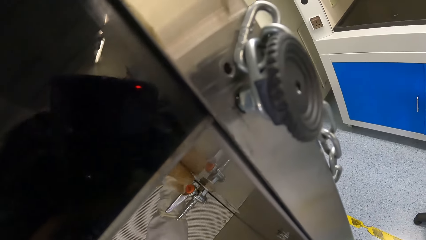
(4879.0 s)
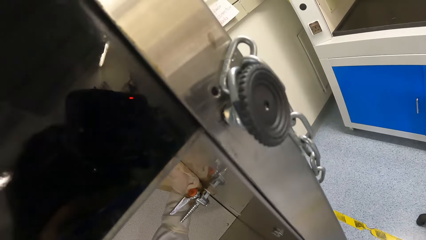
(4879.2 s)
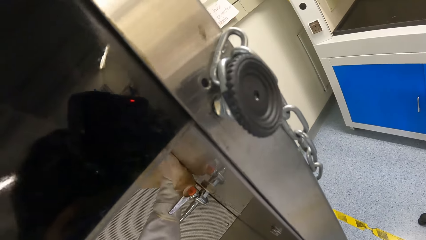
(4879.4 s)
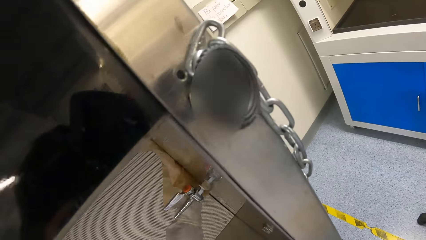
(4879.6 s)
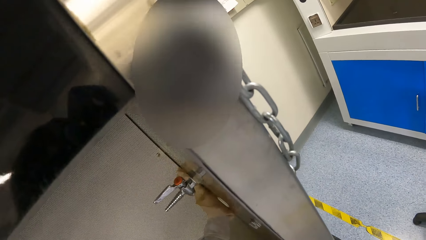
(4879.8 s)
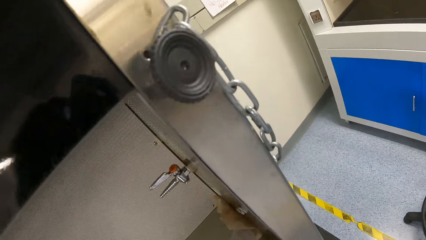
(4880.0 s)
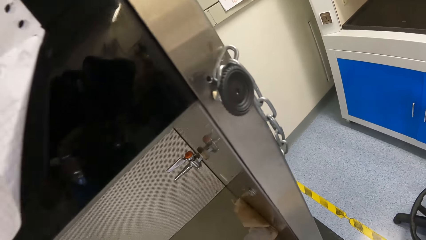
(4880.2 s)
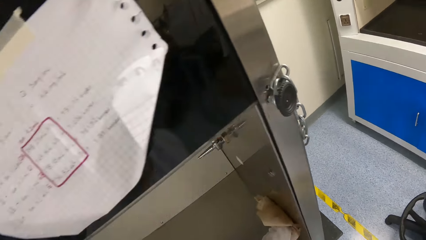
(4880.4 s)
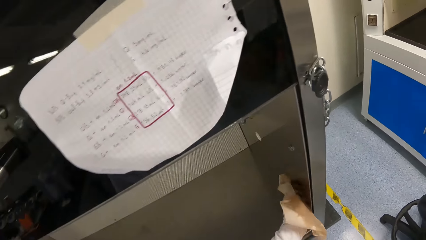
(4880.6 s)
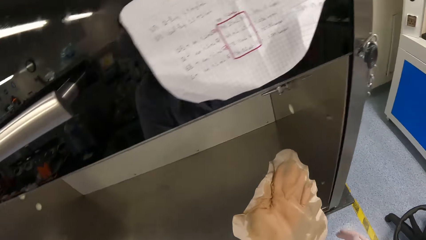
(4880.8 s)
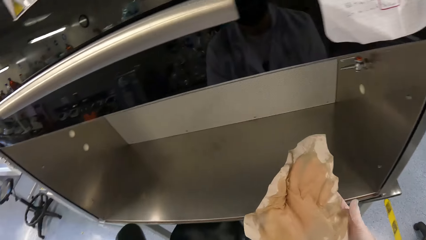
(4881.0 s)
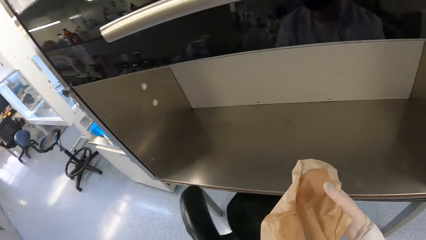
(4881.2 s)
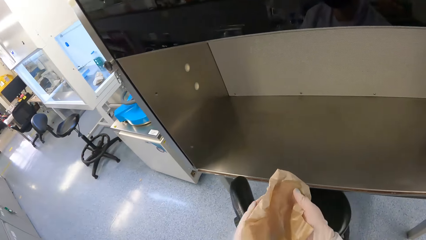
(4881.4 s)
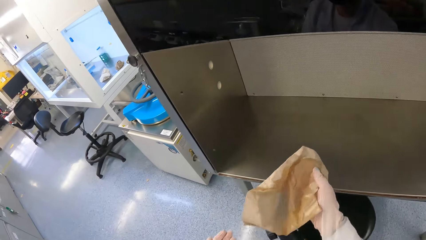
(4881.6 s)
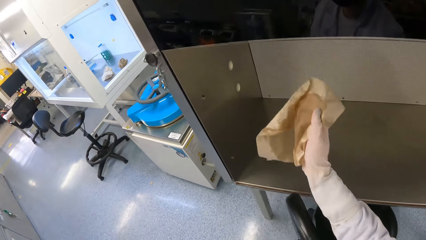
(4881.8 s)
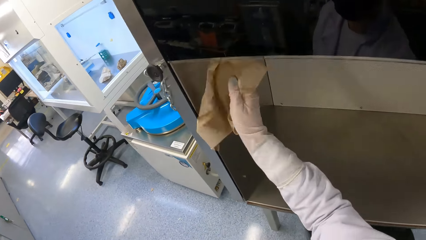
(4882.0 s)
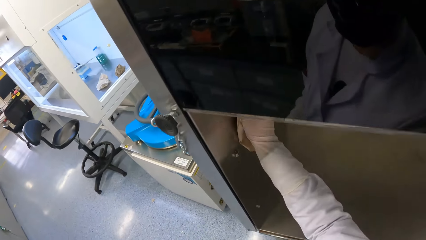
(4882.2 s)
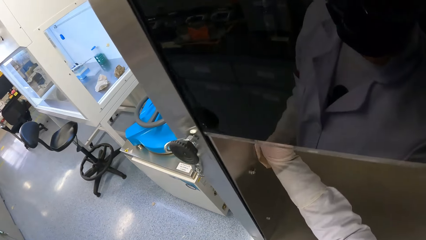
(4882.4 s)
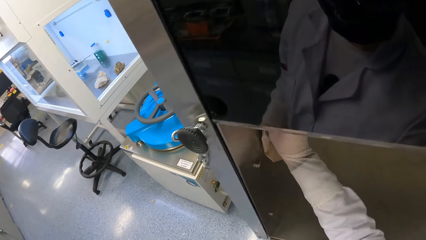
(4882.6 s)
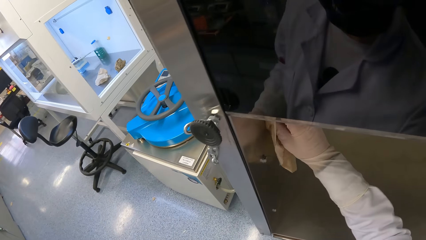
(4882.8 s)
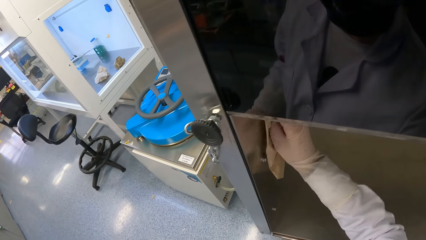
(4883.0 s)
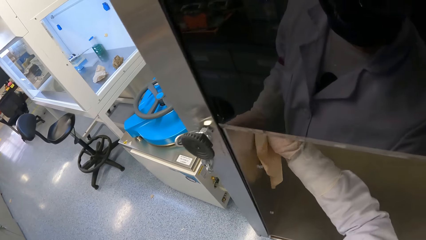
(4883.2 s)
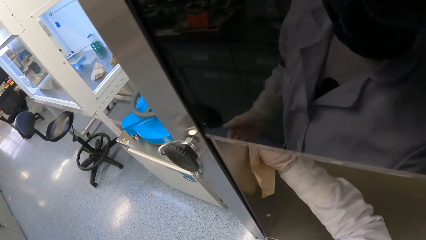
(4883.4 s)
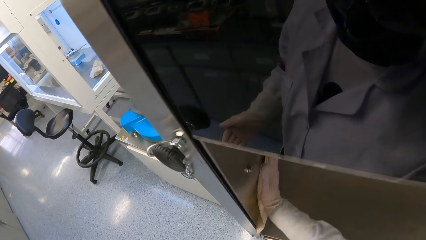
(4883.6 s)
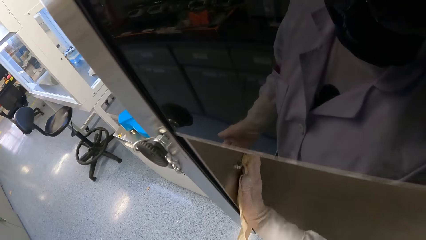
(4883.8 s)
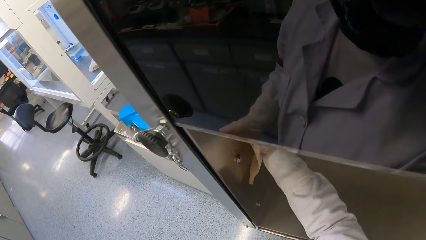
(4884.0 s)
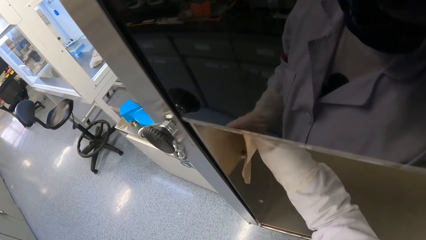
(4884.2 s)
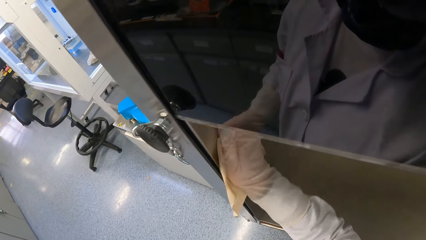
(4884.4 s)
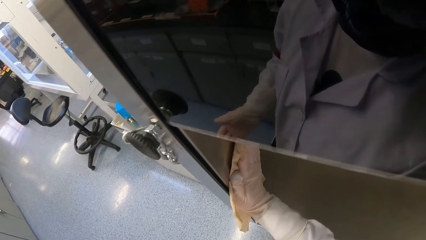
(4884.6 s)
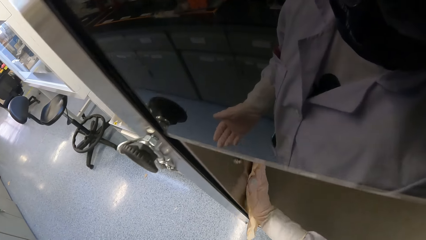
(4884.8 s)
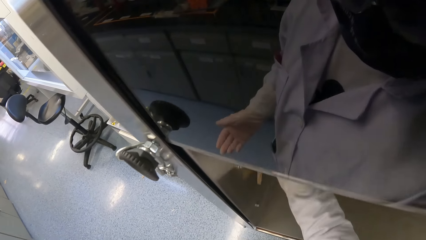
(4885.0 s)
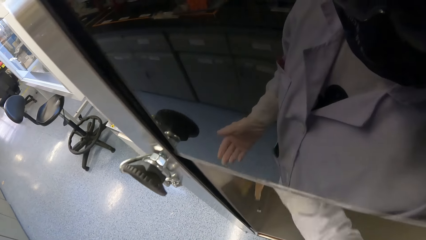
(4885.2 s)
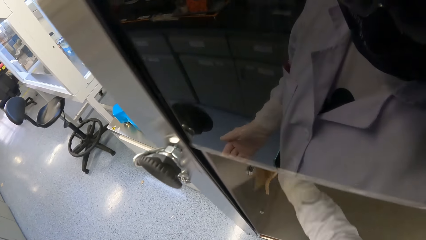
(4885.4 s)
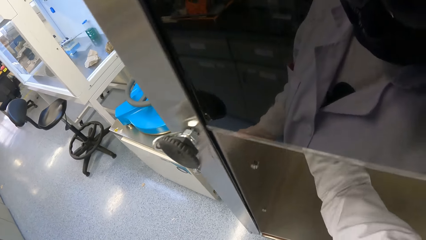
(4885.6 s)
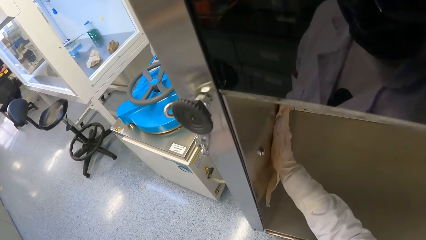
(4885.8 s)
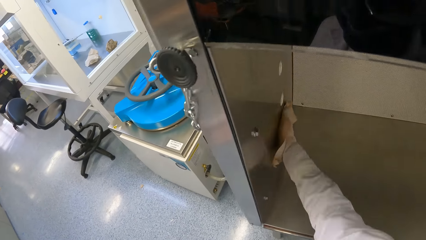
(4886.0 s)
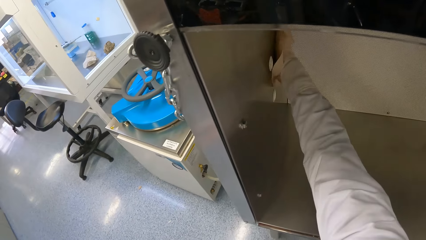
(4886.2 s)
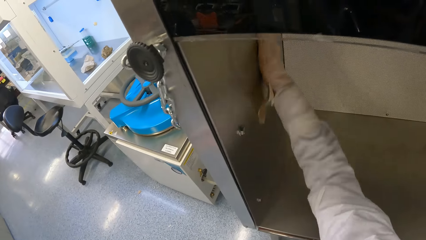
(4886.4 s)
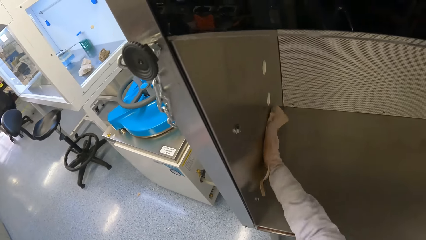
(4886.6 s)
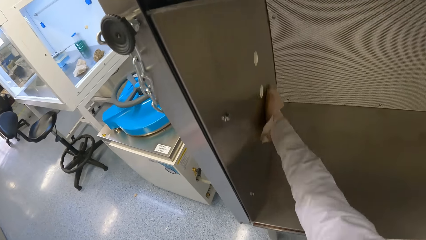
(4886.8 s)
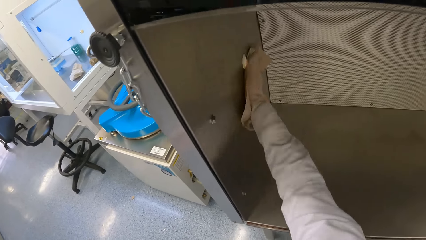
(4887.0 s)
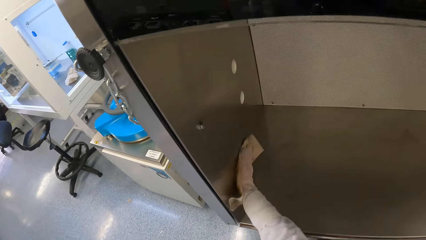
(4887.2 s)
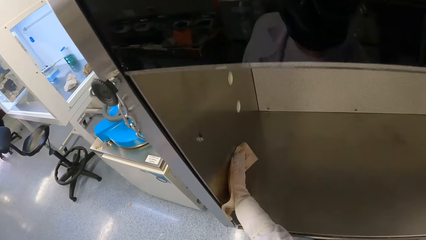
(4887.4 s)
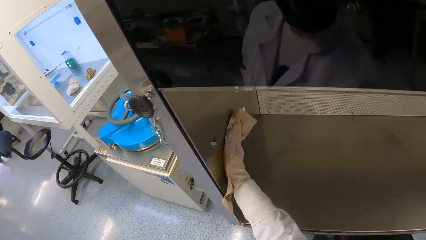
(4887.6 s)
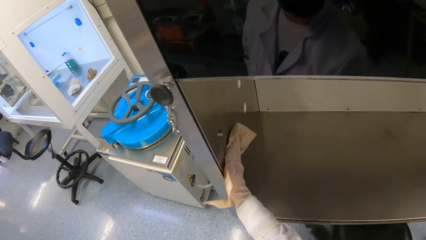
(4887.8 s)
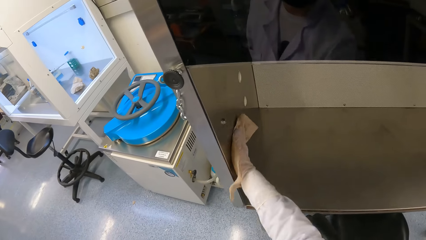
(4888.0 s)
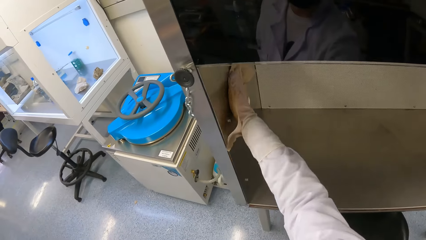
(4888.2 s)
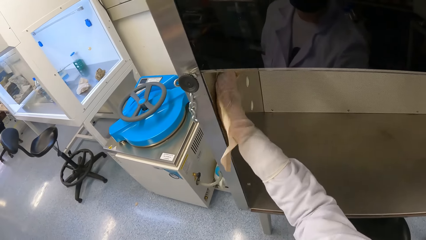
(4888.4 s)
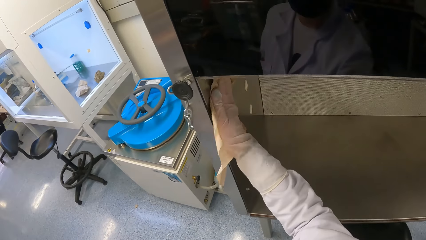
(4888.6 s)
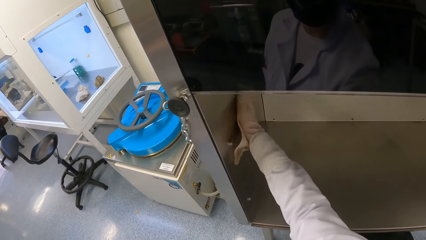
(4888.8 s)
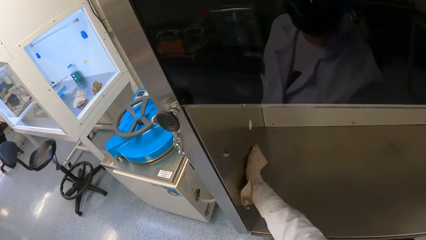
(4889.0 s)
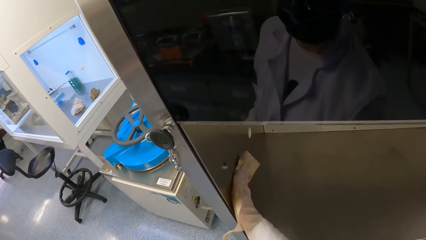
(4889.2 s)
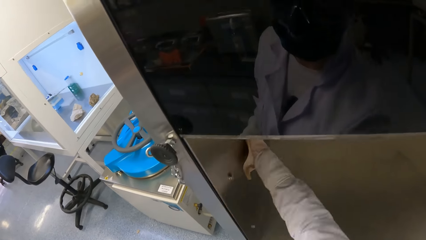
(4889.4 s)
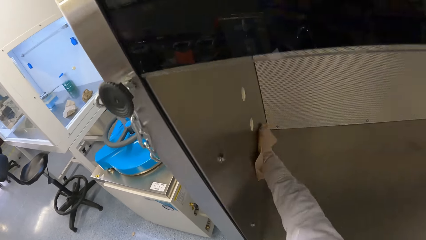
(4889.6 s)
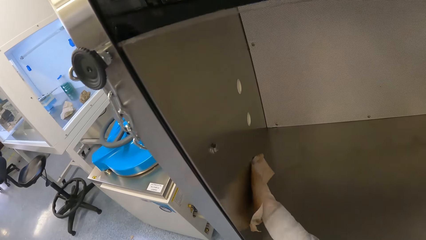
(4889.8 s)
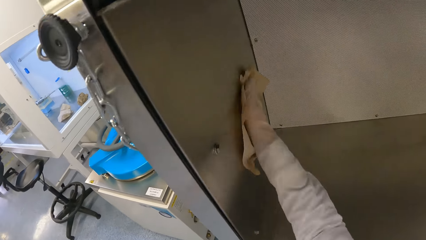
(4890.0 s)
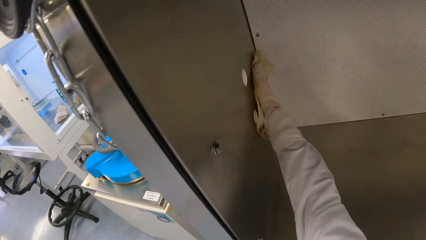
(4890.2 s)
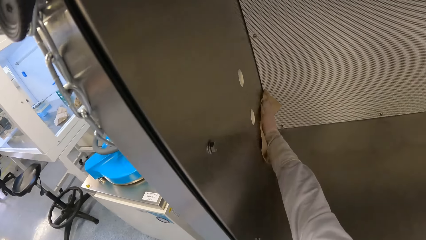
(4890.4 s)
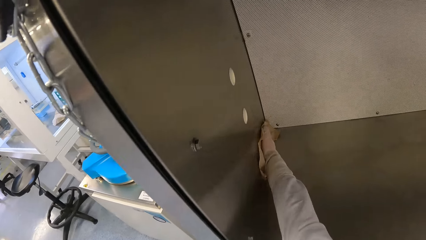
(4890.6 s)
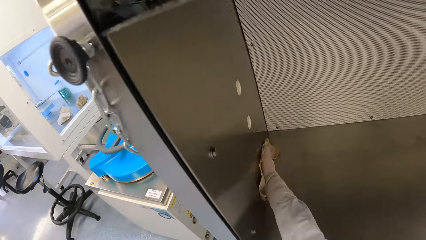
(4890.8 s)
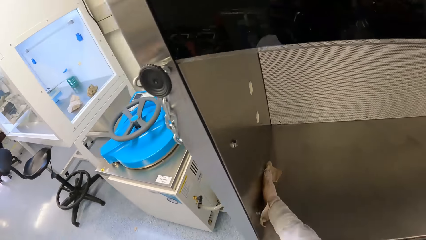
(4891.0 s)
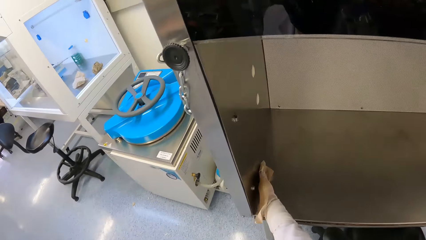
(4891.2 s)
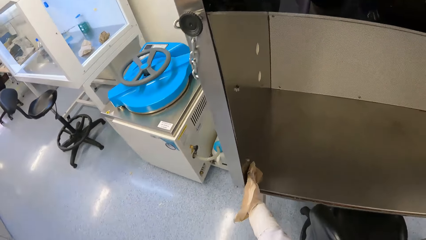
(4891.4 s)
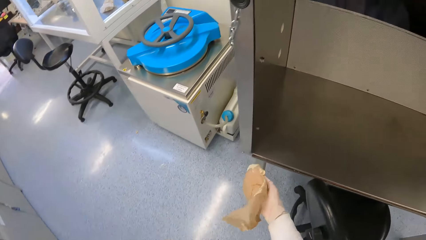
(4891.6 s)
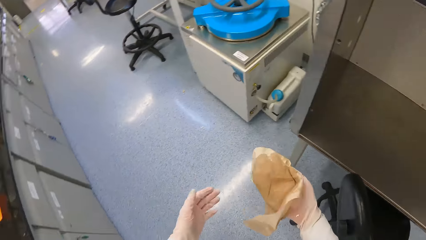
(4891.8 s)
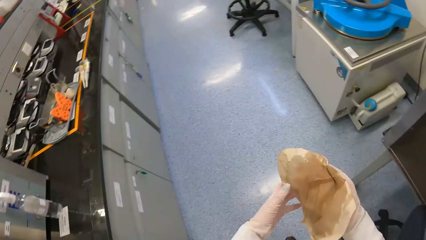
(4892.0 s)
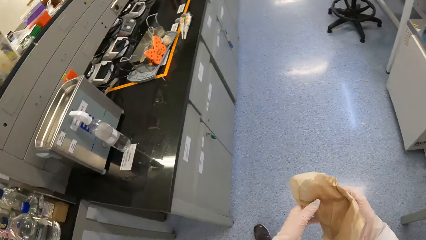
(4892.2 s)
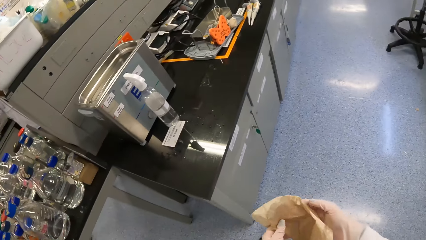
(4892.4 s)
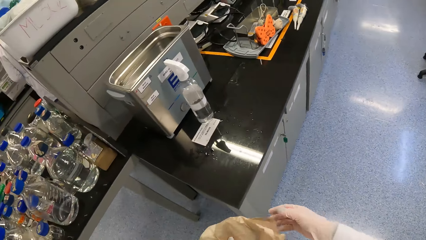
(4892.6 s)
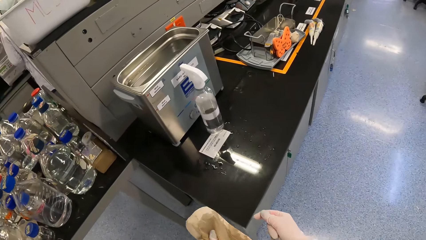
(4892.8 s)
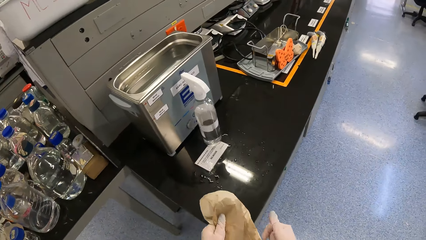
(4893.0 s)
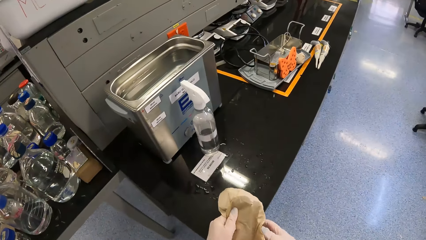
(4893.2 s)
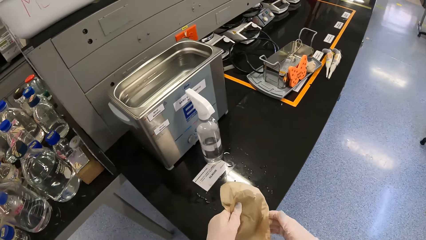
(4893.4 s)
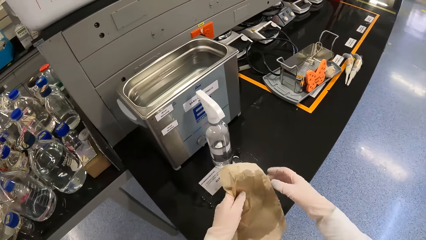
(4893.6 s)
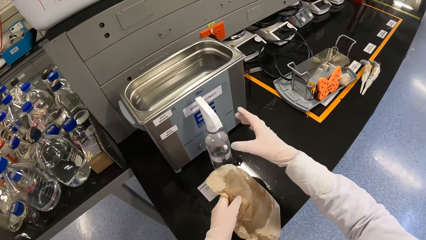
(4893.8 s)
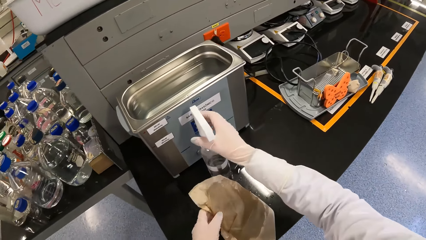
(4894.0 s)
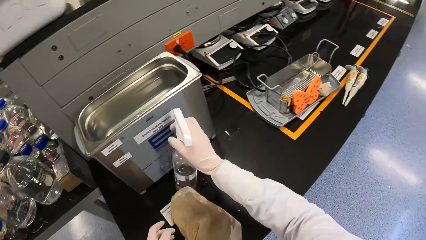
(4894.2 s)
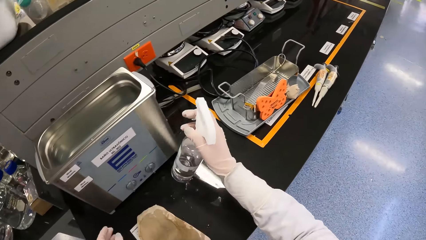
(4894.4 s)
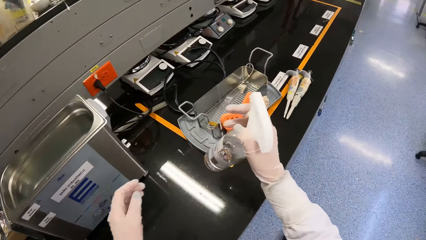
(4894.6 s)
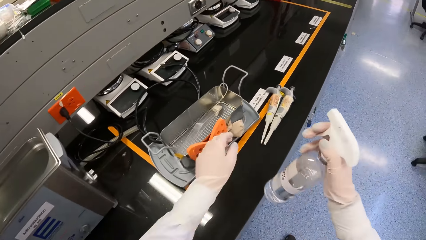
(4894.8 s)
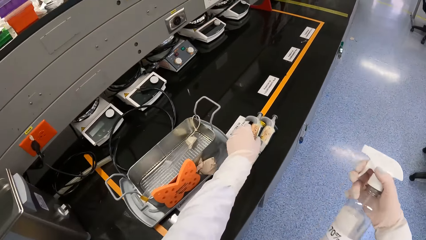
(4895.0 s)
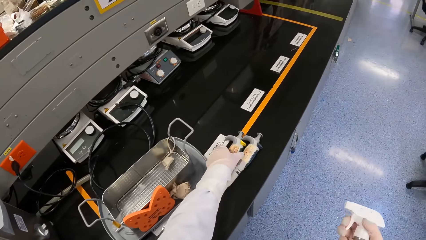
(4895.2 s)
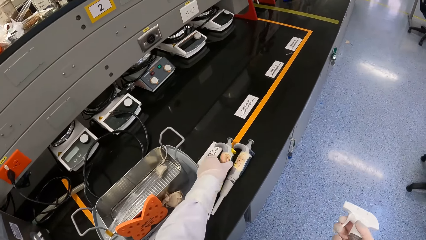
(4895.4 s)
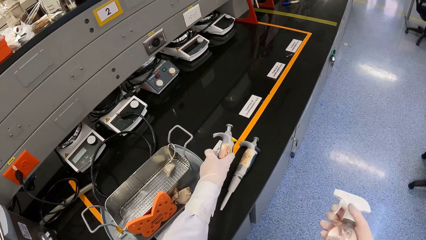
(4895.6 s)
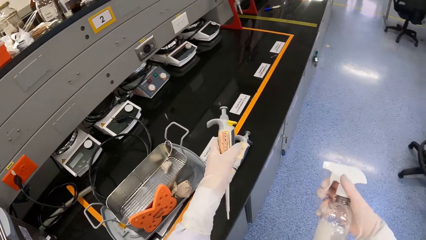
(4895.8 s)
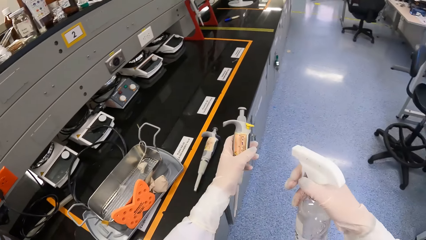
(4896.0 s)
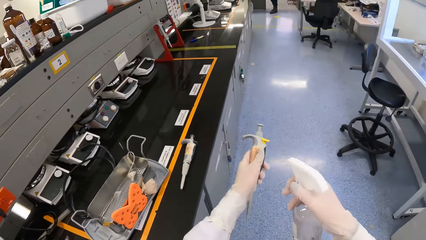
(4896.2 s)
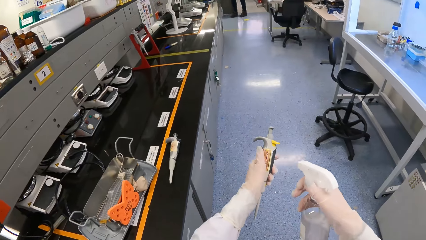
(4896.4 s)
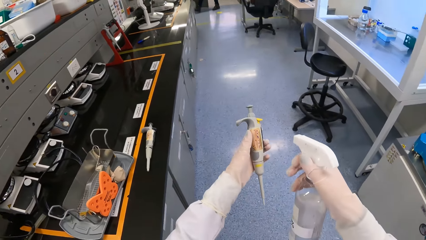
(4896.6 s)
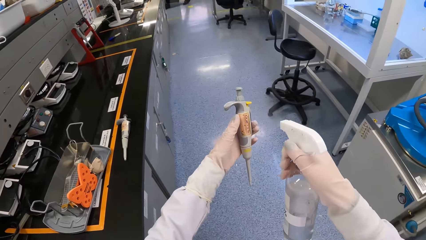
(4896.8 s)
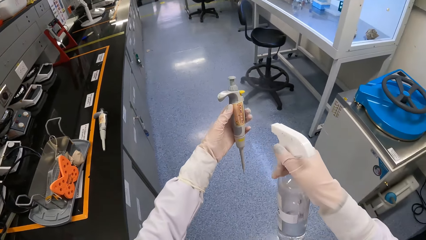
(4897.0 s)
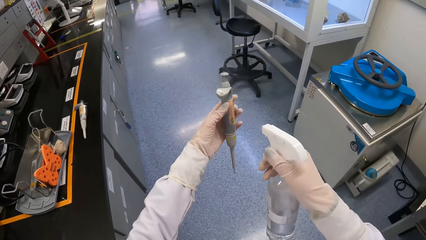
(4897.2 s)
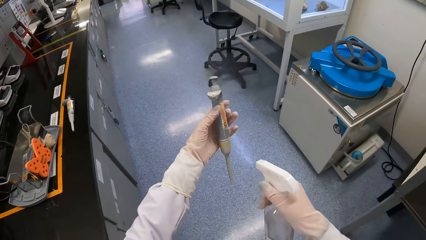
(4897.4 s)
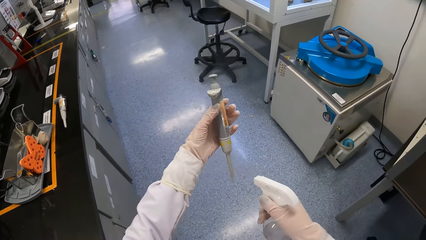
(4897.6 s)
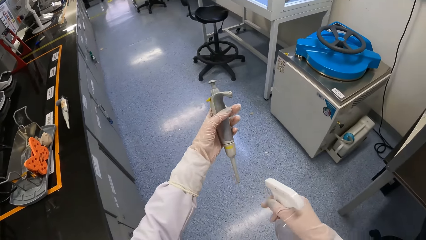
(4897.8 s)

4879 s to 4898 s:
The camera wearer passes the rag from his left hand to his right hand. He cleans the fume cupboard with the rag in his right hand. He passes the rag from his right hand to his left hand. He drops the rag on a table with his left hand. He picks a sanitizer bottle from the table with his right hand. He picks a syringe from the table with his left hand. He sprays the syringe in his left hand with the sanitizer in the sanitizer bottle in his right hand.
